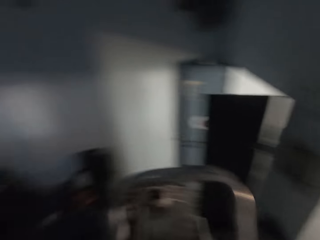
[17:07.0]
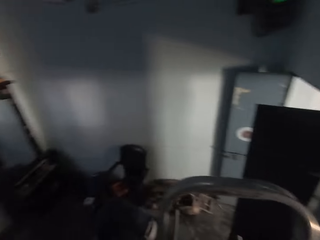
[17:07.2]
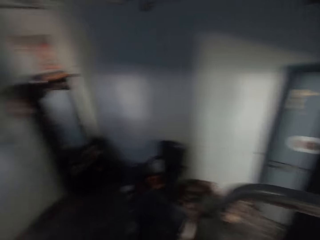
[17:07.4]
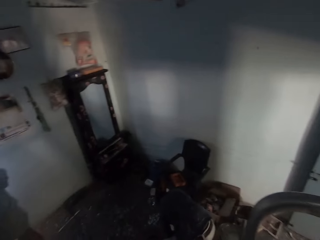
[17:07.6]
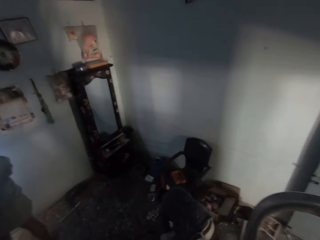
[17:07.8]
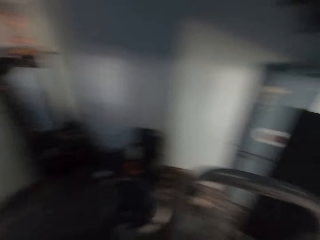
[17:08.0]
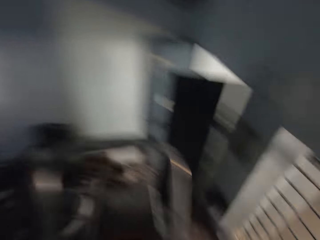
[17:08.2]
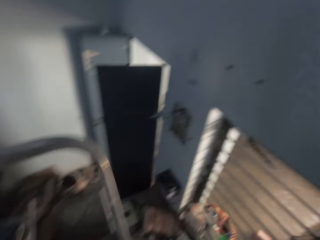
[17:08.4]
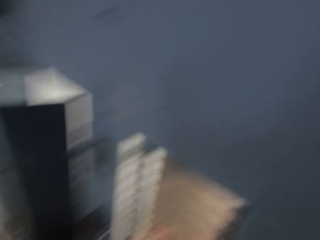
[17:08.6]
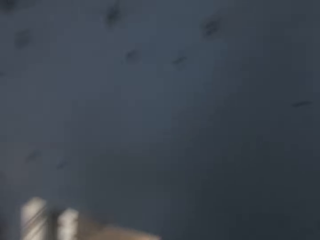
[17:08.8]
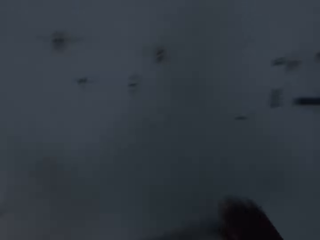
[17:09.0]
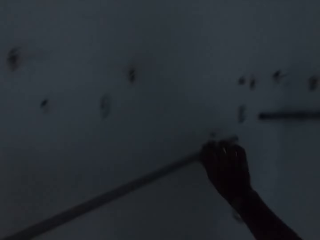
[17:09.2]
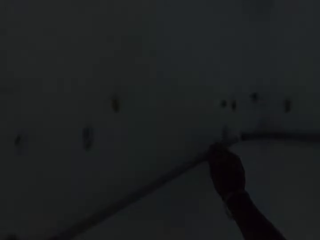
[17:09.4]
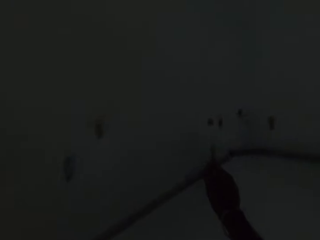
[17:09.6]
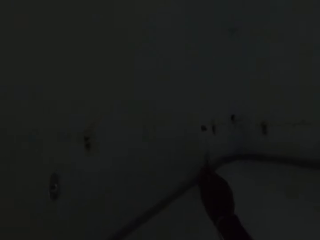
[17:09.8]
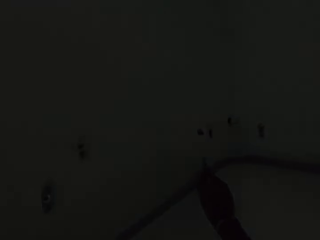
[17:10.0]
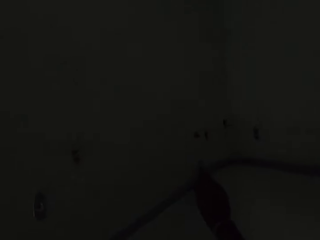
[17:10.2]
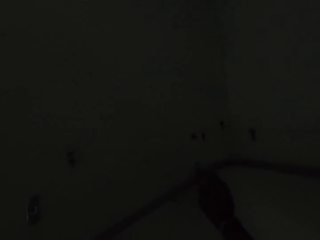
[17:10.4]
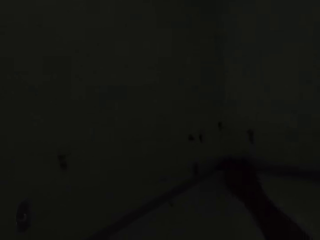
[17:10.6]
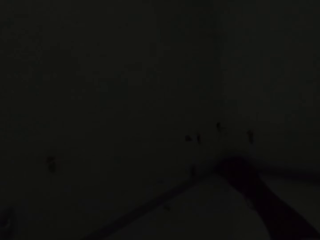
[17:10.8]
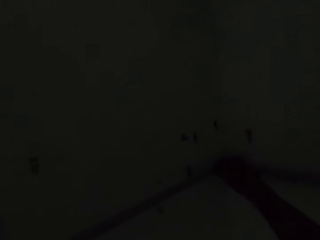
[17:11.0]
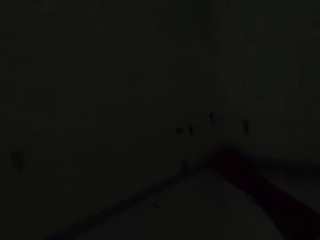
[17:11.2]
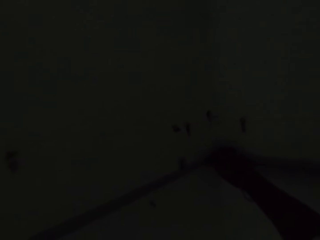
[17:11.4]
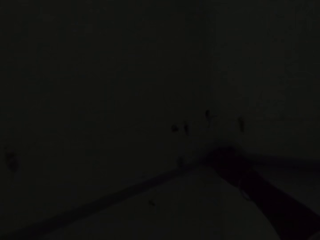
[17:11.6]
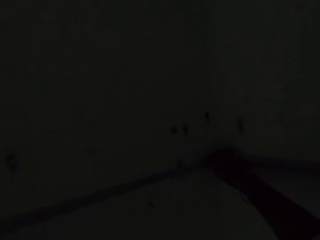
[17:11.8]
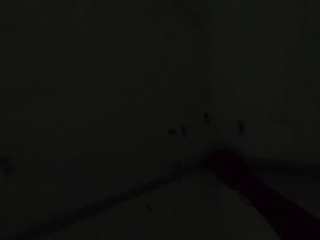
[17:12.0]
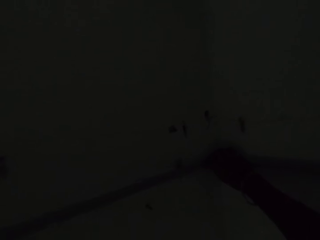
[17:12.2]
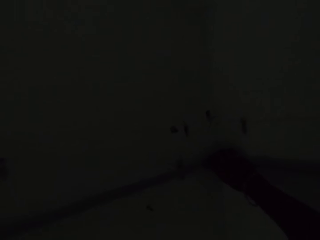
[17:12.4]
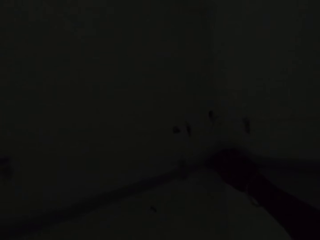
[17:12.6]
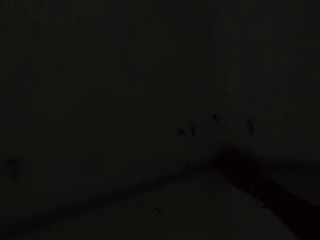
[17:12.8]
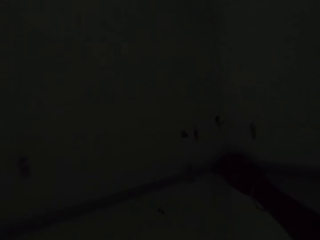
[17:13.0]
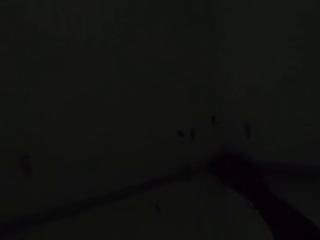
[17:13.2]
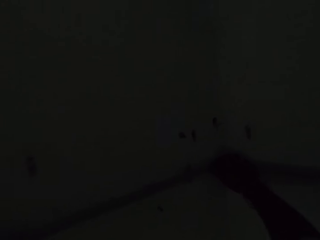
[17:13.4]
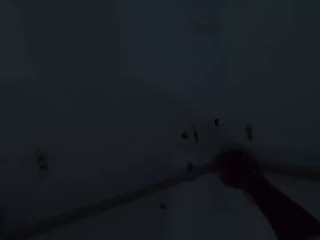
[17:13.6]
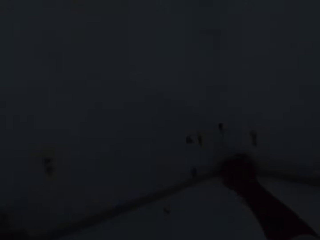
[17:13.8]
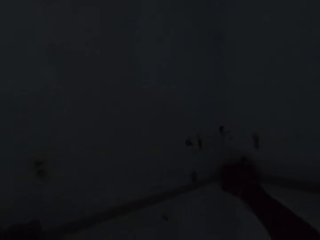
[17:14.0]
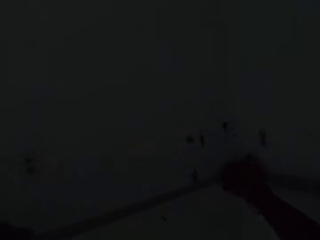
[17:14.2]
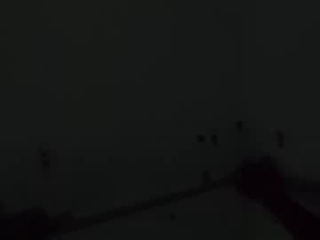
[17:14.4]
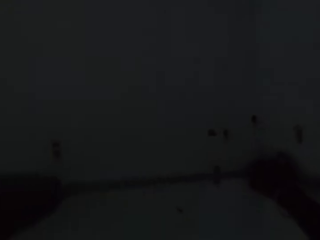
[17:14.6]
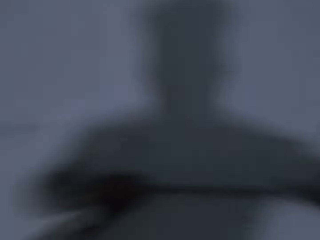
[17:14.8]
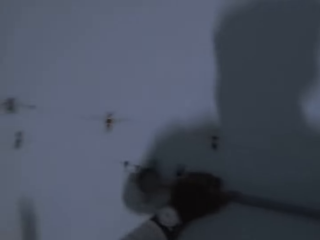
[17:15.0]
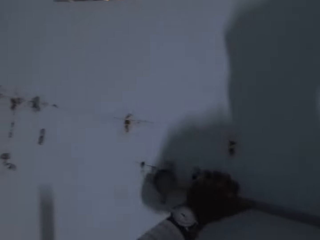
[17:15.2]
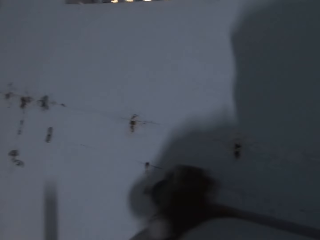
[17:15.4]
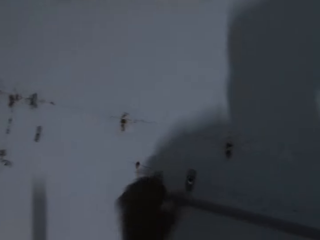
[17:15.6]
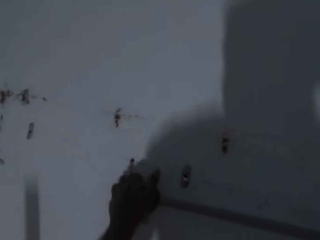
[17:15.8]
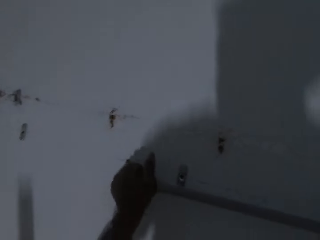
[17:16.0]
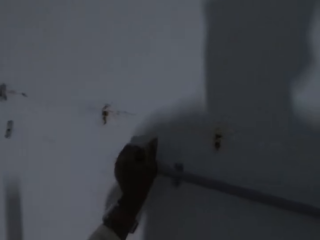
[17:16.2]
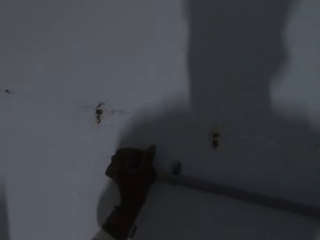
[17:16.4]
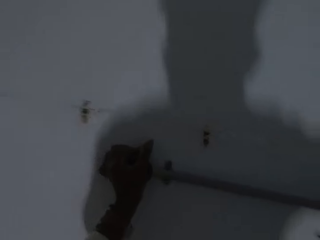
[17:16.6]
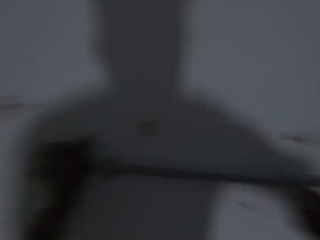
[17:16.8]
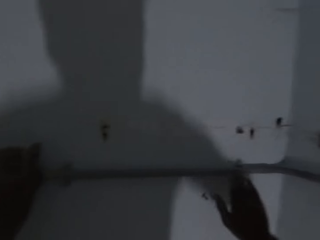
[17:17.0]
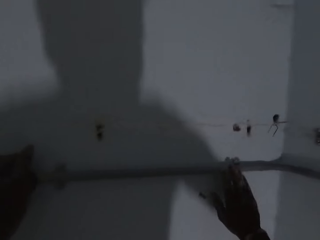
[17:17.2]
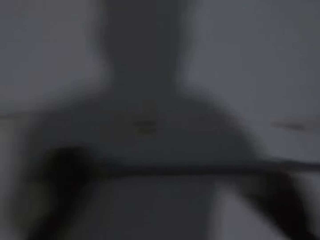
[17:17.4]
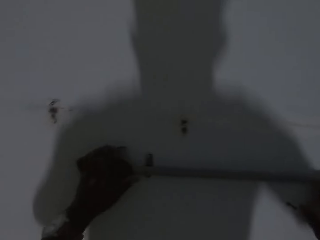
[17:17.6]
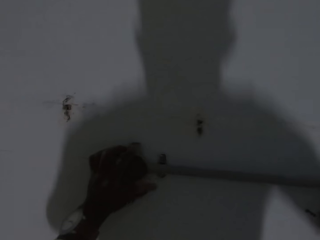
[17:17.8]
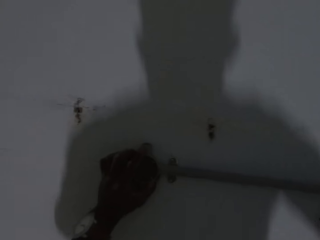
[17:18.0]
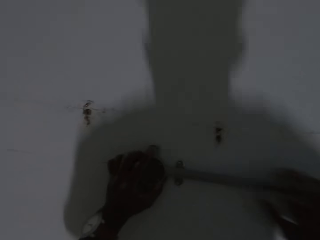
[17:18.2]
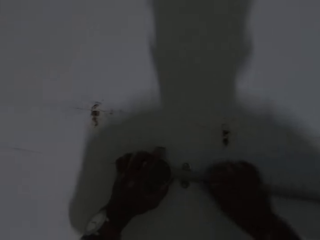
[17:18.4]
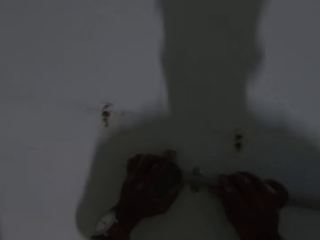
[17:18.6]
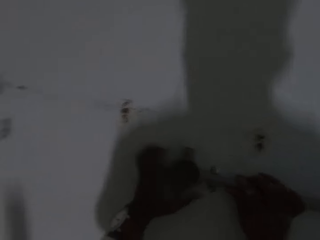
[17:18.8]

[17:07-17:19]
The camera wearer attaches the two pipes with both hands. They put the electric pipe on the wall.

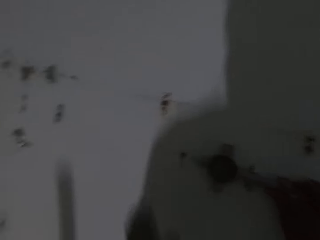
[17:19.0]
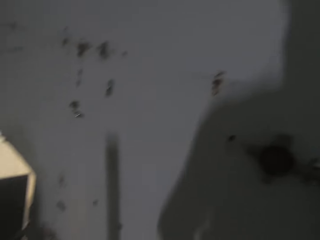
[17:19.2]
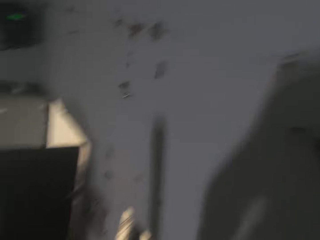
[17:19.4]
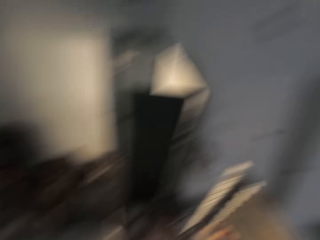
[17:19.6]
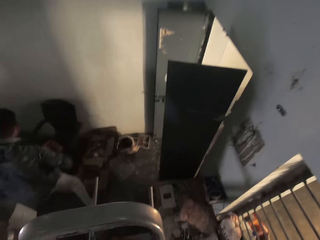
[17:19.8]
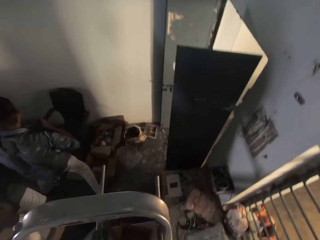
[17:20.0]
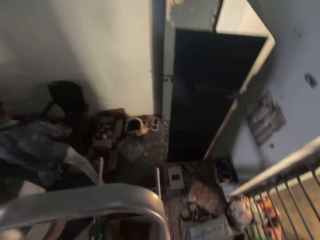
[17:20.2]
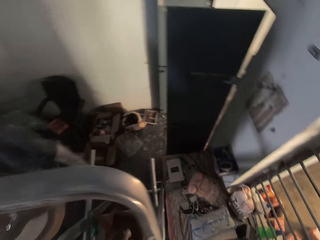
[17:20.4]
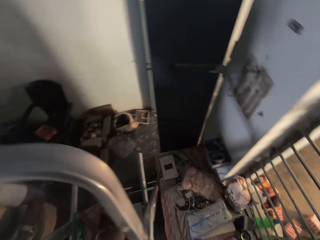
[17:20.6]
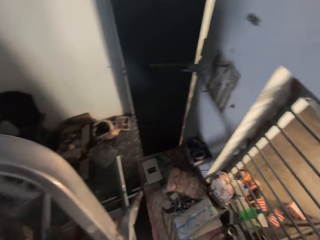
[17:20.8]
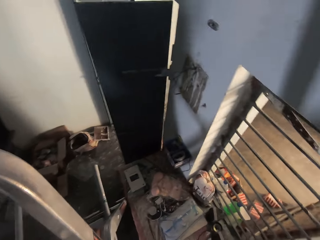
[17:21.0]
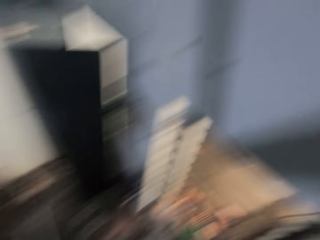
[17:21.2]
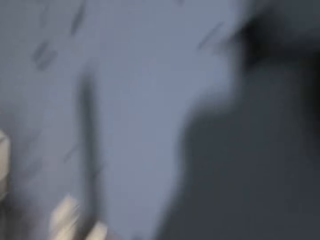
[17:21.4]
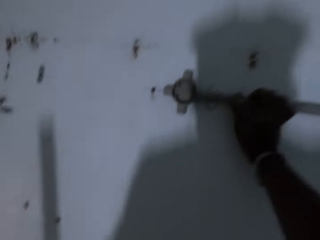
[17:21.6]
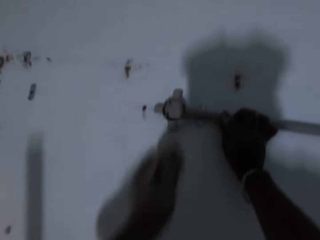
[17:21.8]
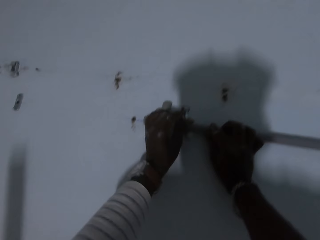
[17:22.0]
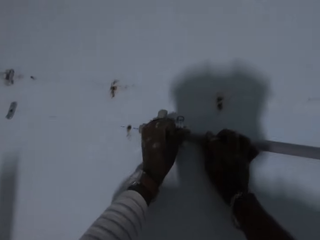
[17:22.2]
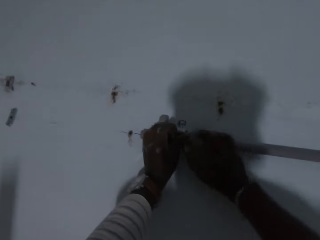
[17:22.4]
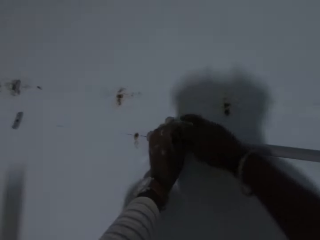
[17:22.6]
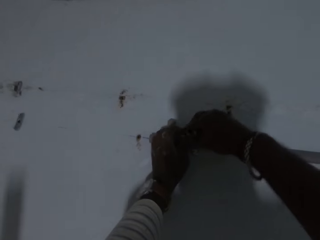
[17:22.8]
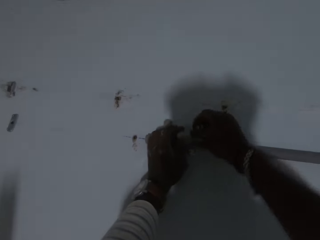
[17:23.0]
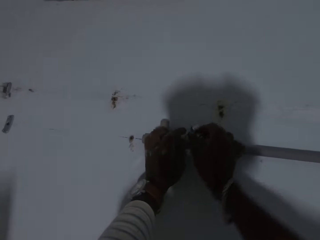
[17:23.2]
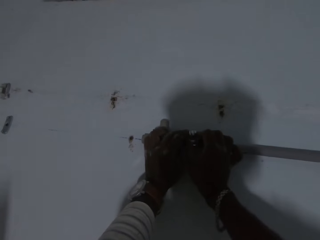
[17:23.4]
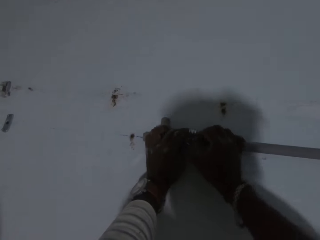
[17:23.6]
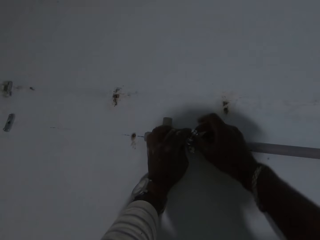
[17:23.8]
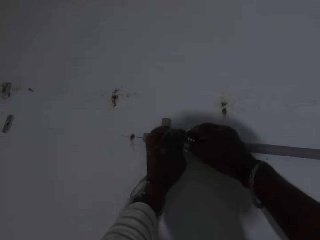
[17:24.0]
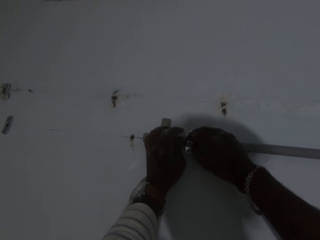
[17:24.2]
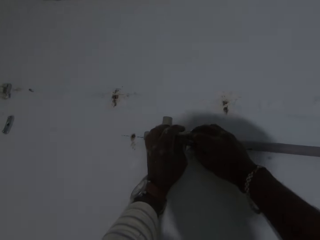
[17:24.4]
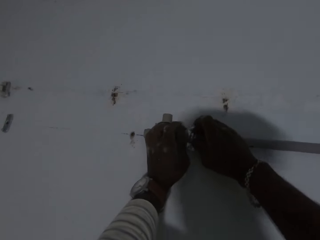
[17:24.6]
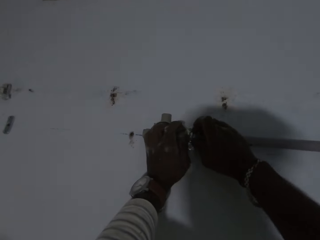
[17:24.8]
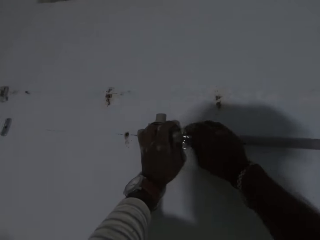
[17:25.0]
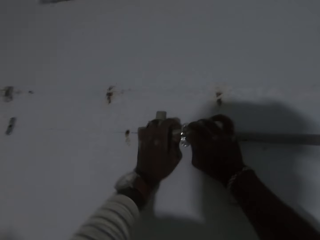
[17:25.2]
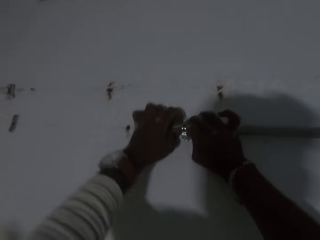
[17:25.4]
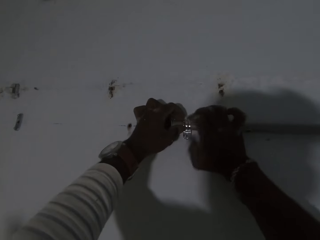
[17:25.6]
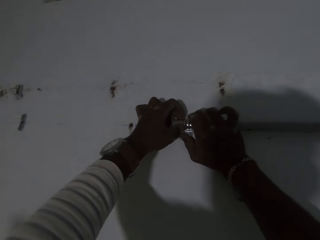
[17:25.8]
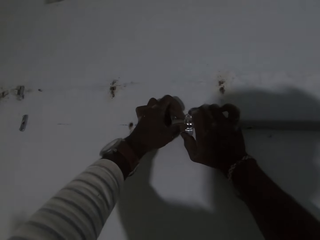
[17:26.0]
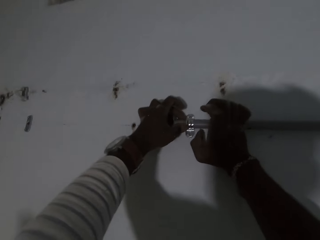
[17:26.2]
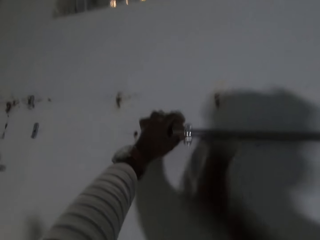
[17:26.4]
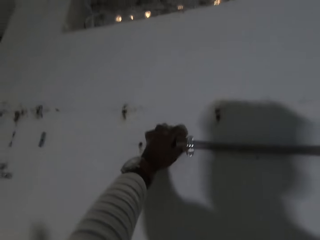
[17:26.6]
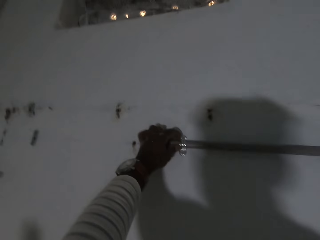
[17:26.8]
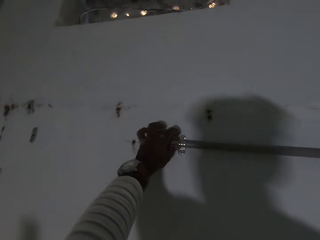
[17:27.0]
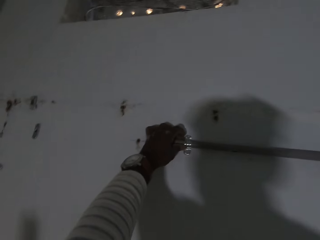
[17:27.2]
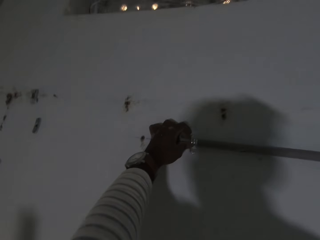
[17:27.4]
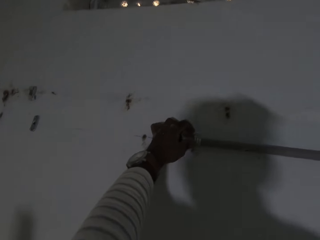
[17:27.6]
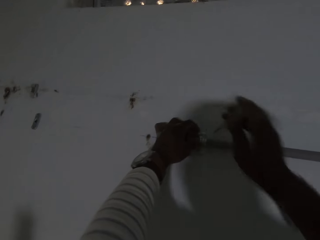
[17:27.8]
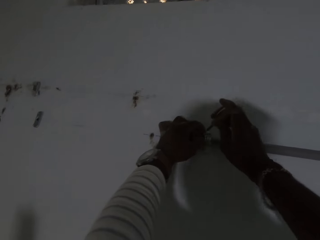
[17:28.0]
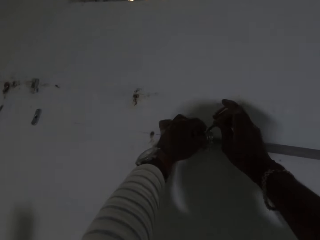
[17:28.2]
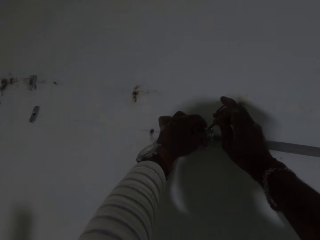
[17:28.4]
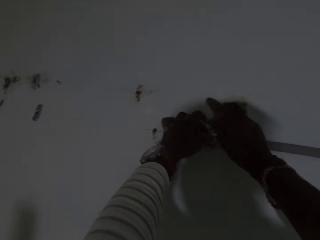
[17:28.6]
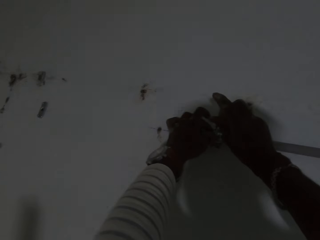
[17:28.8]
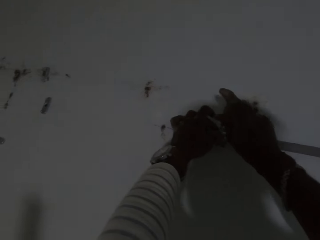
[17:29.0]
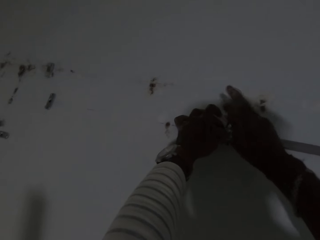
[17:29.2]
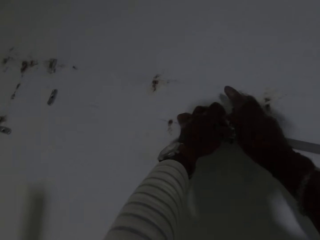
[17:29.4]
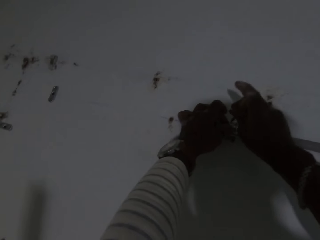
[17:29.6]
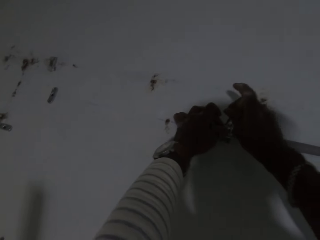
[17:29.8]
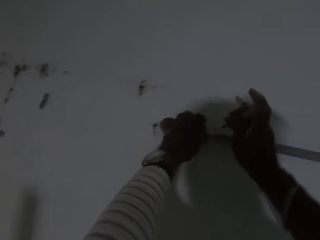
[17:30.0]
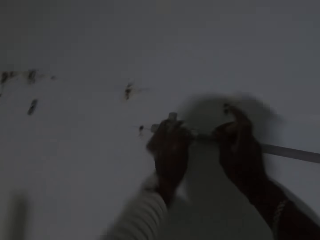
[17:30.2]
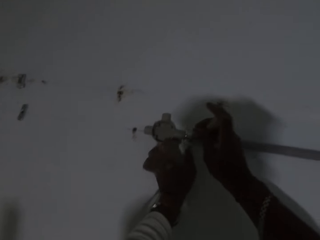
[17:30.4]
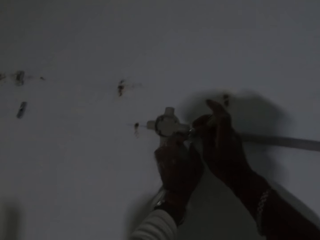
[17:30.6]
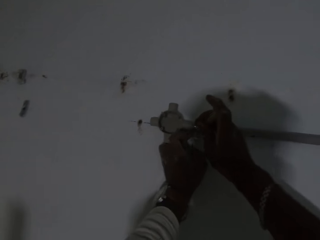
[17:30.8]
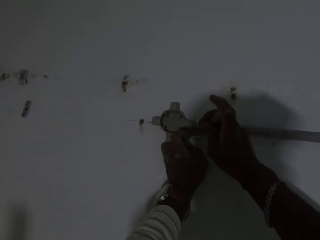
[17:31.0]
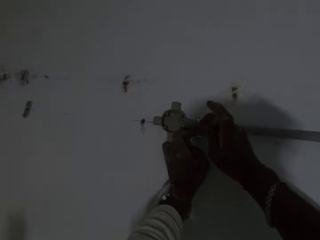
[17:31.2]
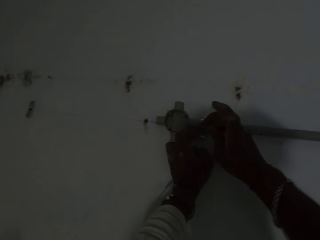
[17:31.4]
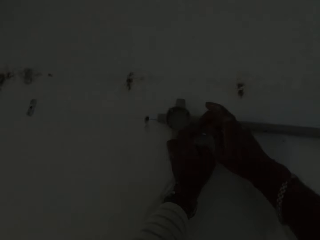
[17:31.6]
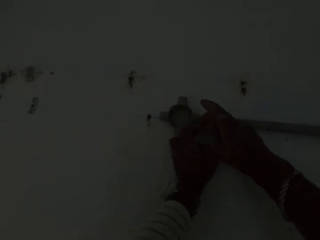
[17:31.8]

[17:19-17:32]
The camera wearer places a pipe clip on the electric pipe with his right hand. He tightens screws in the pipe clip with the screwdriver in his right hand.
